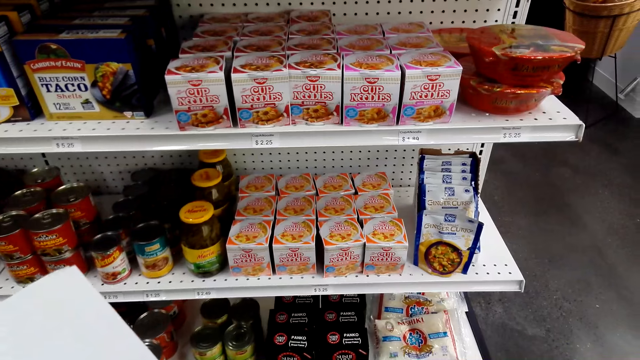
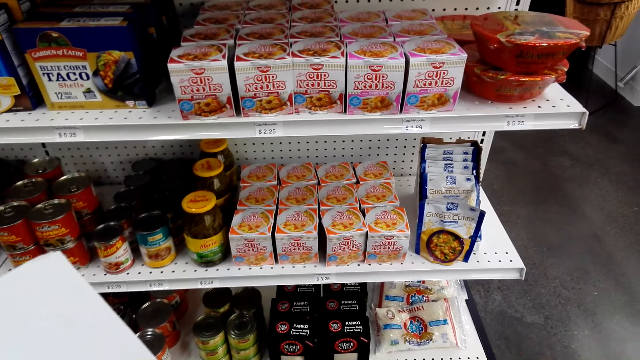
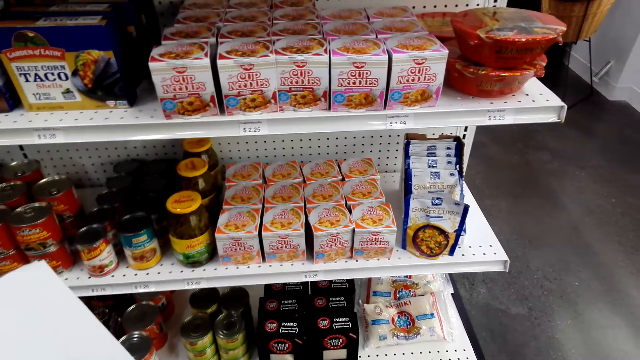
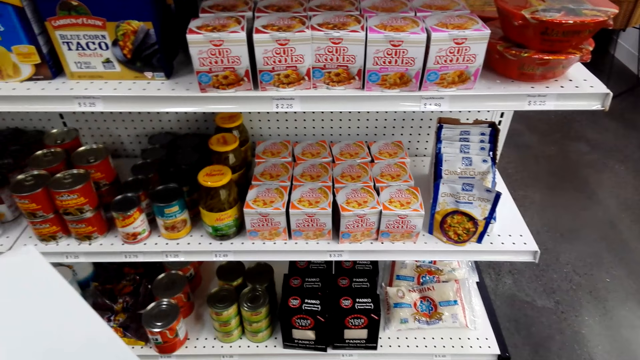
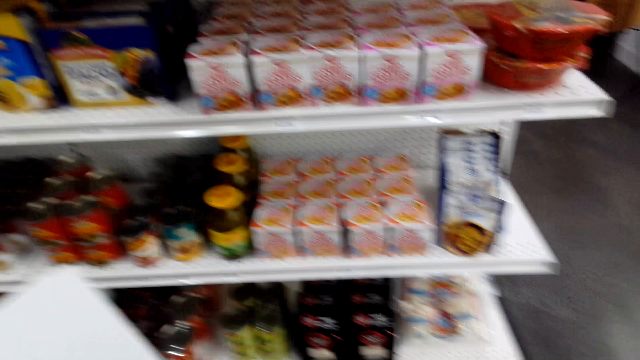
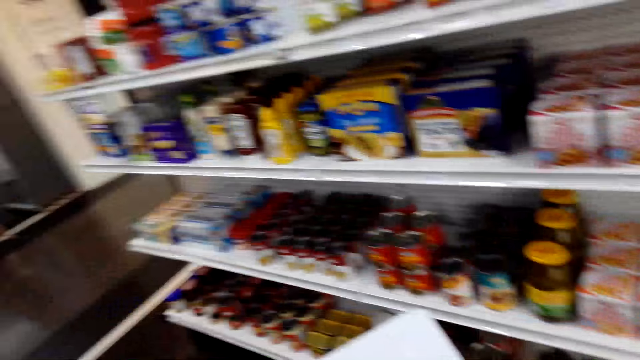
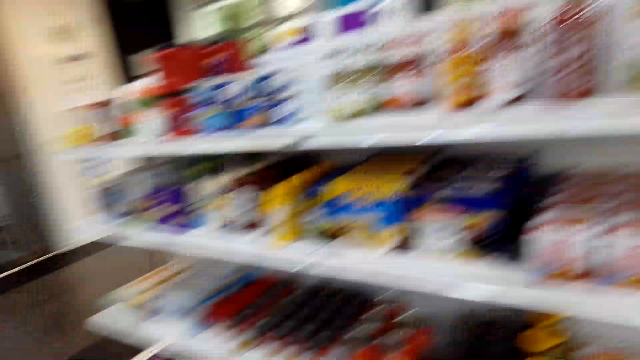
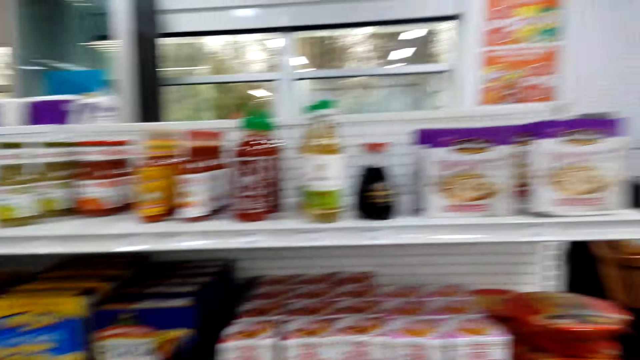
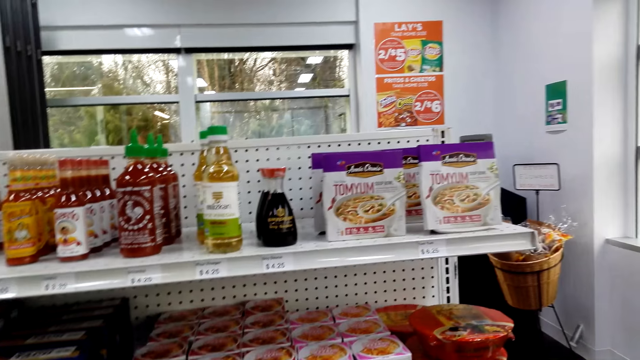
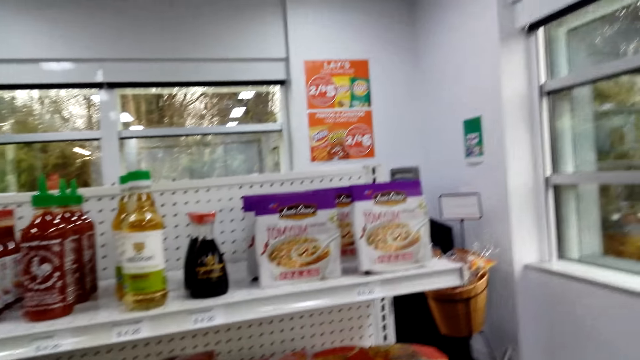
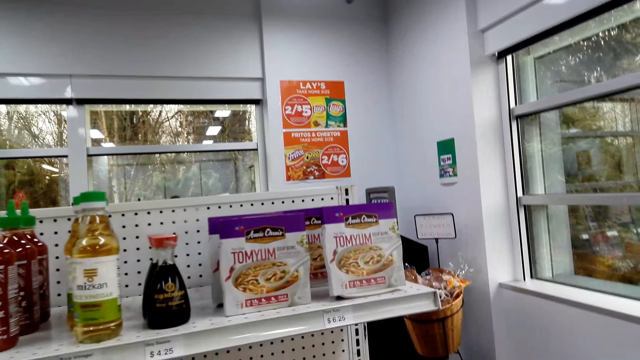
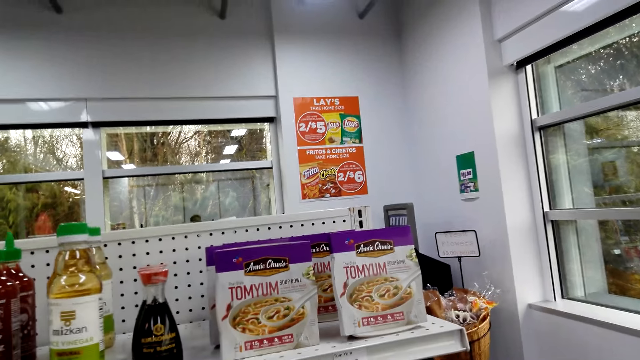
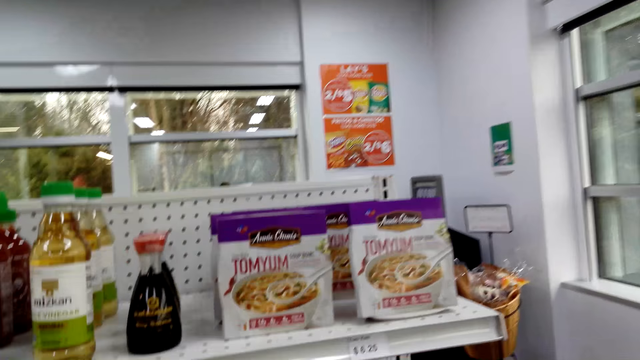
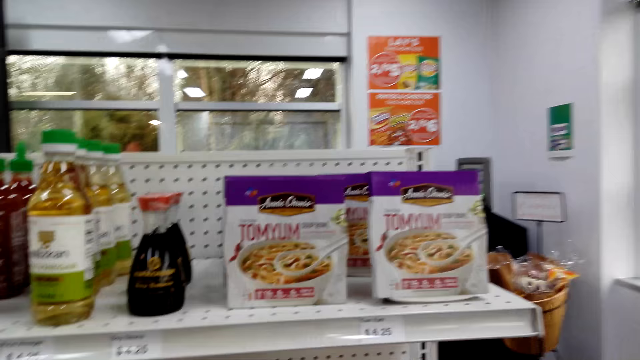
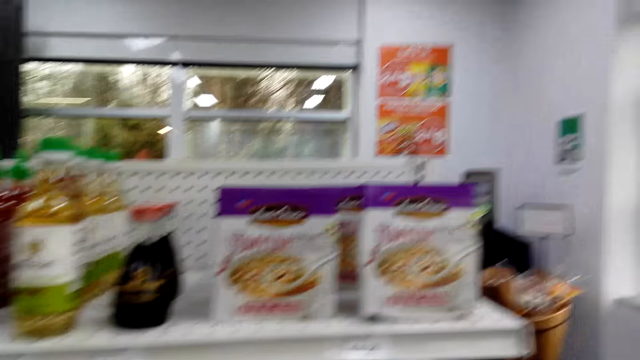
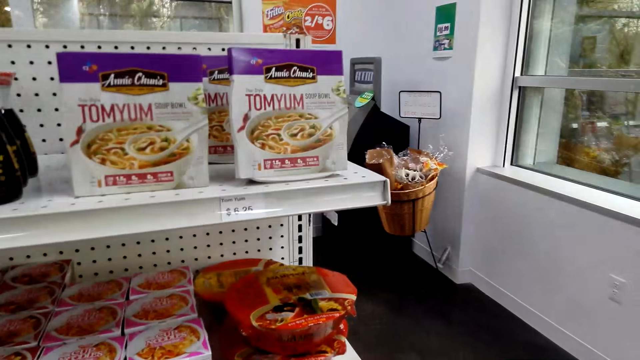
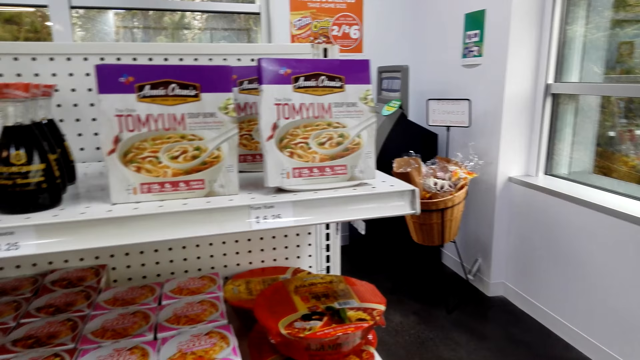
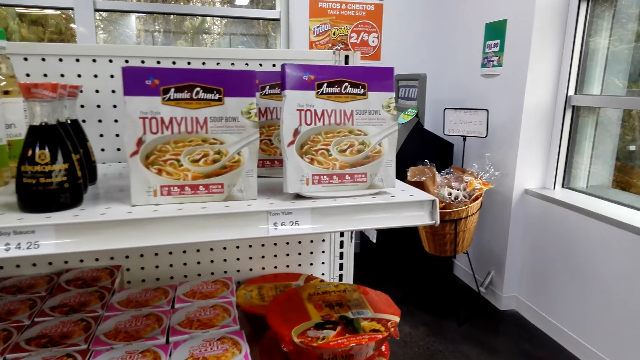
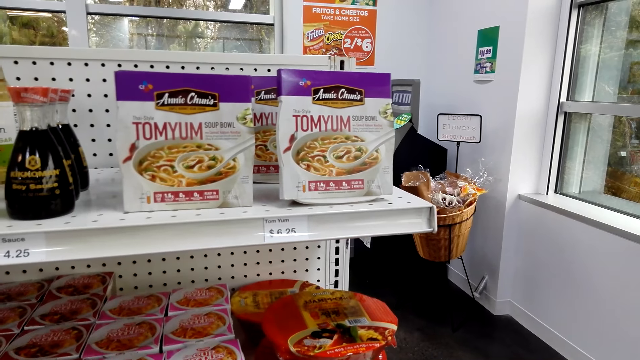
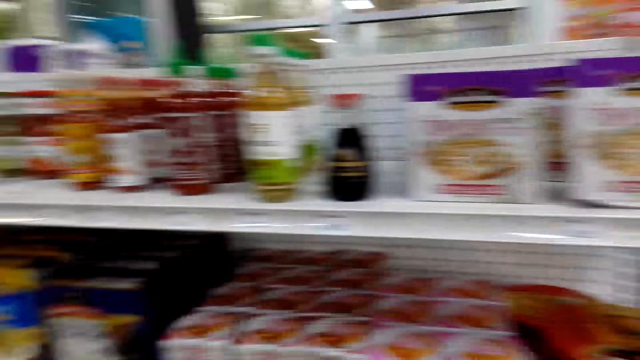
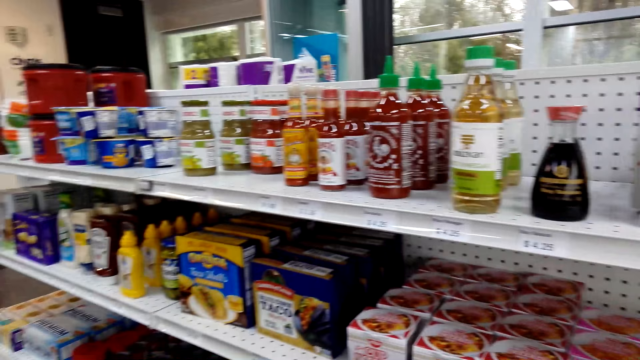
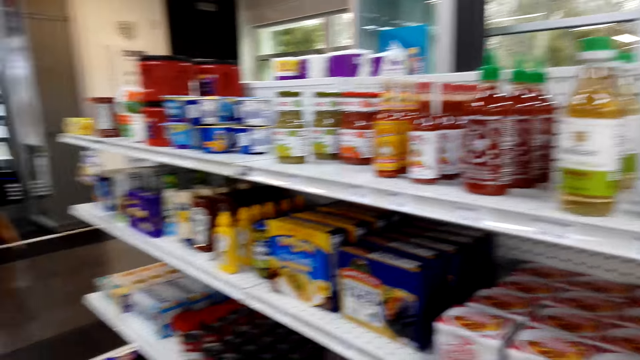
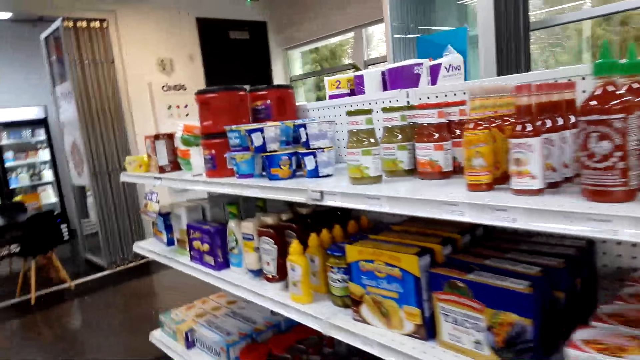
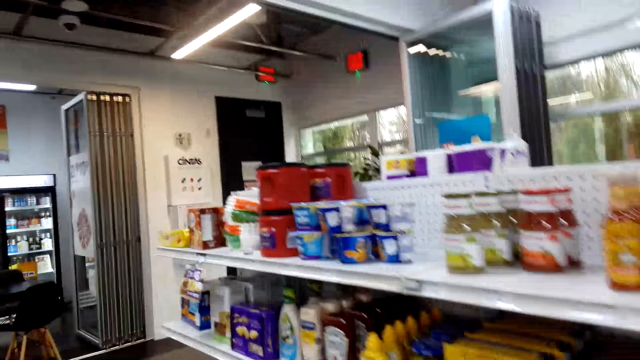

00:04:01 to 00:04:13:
The camera wearer views items on the supermarket shelving. They look around.

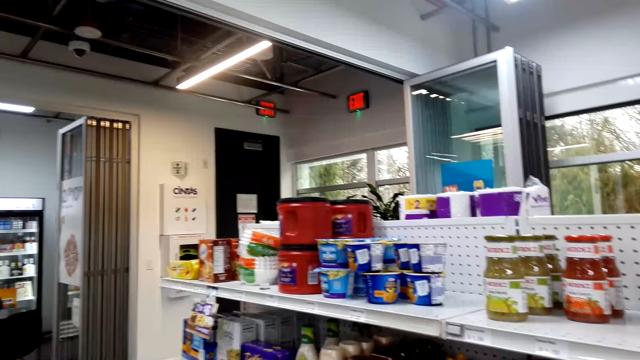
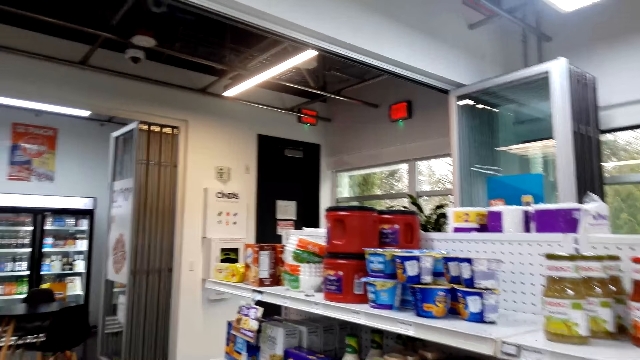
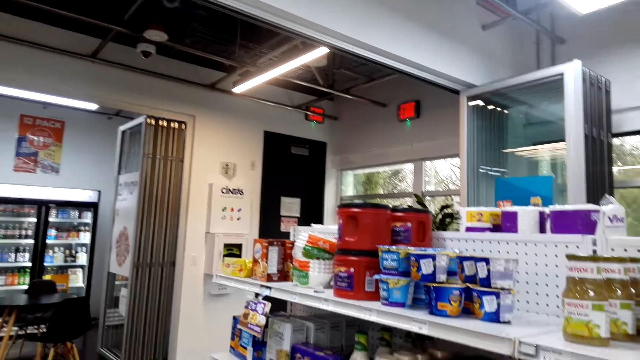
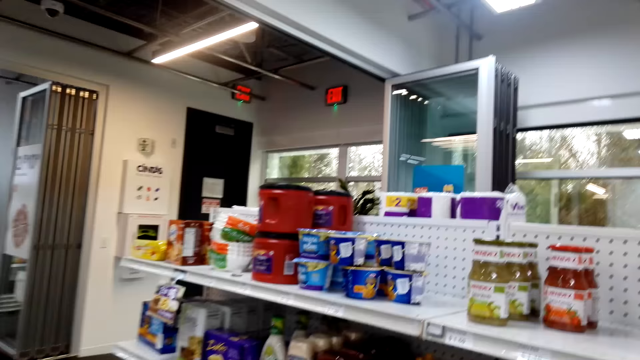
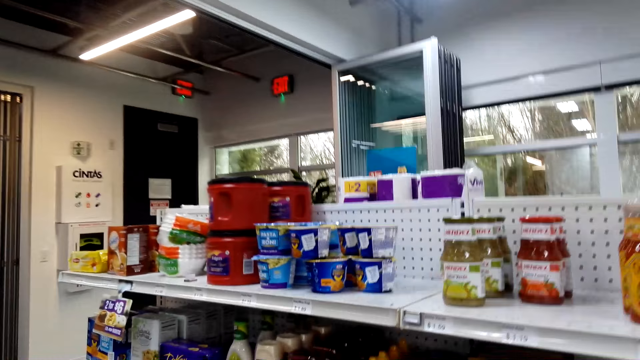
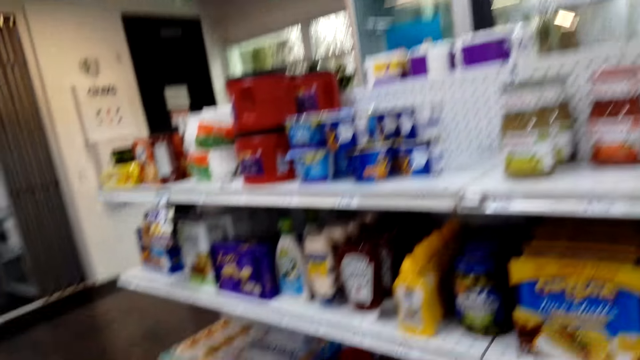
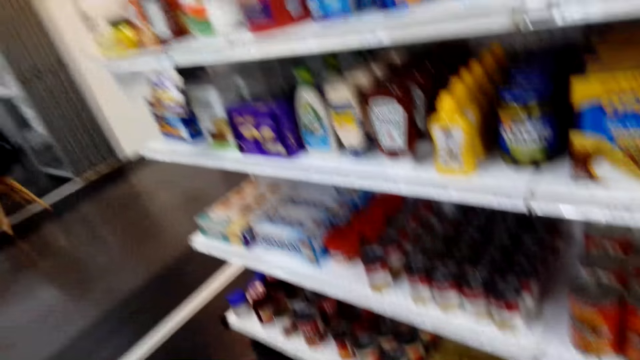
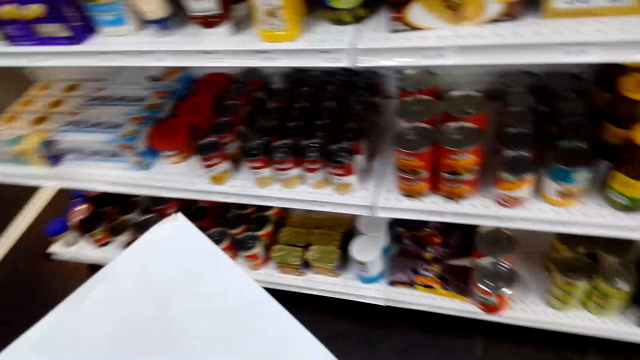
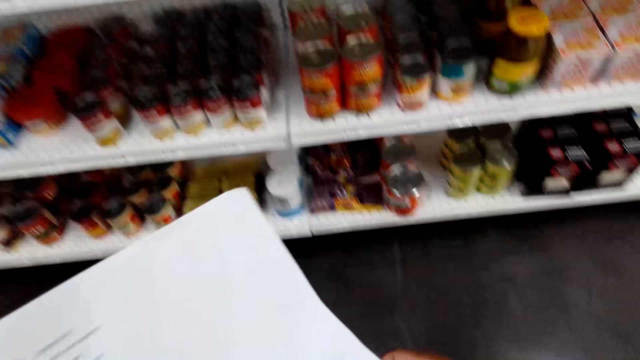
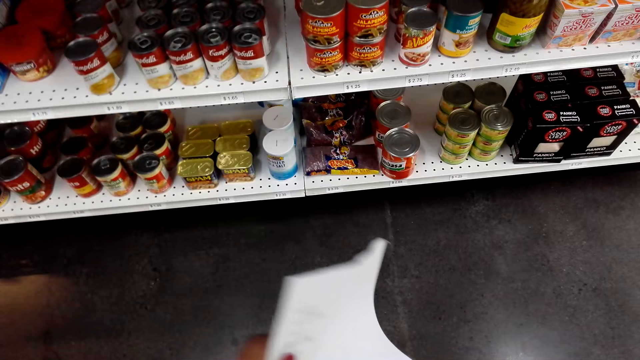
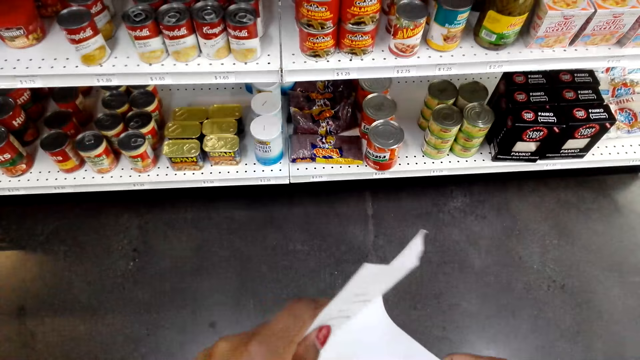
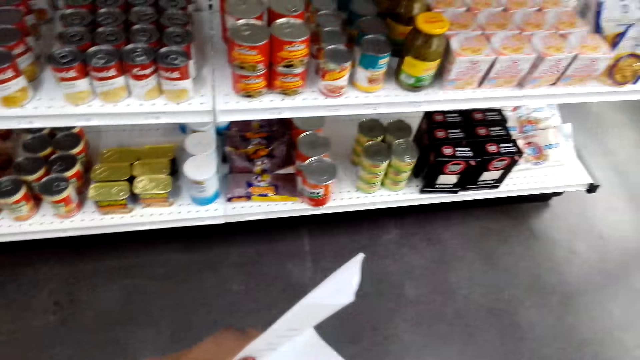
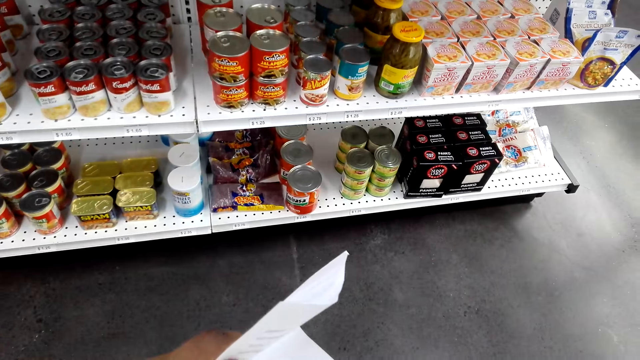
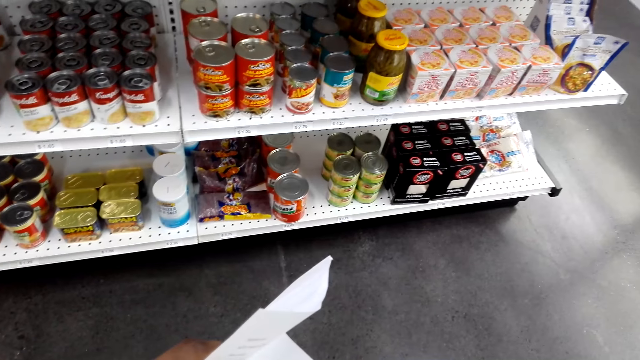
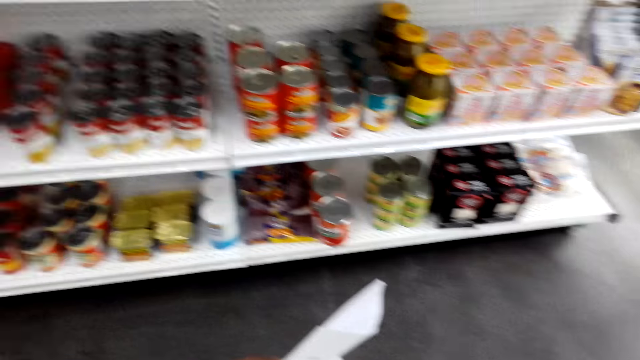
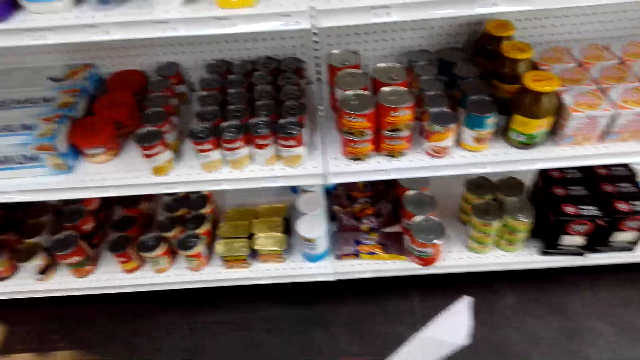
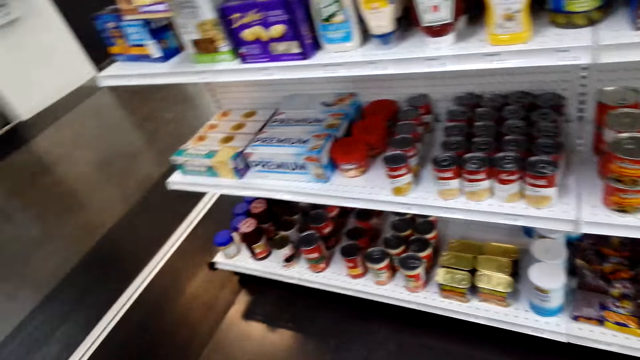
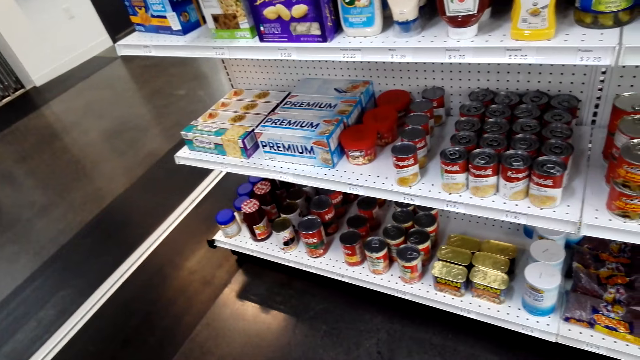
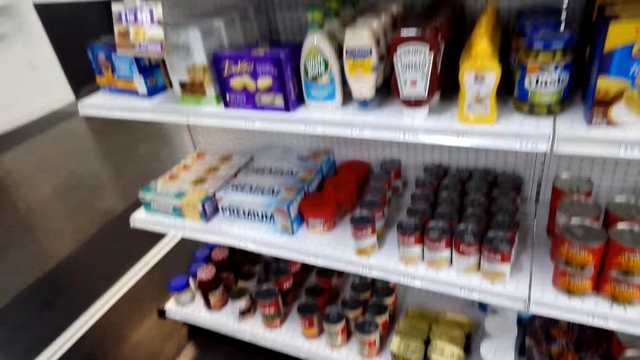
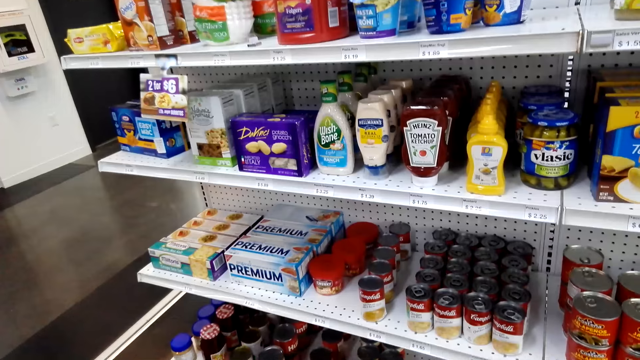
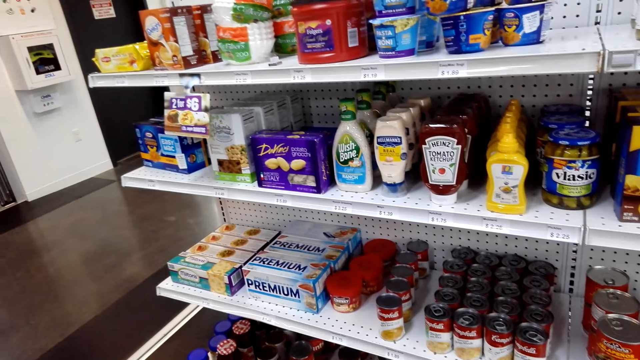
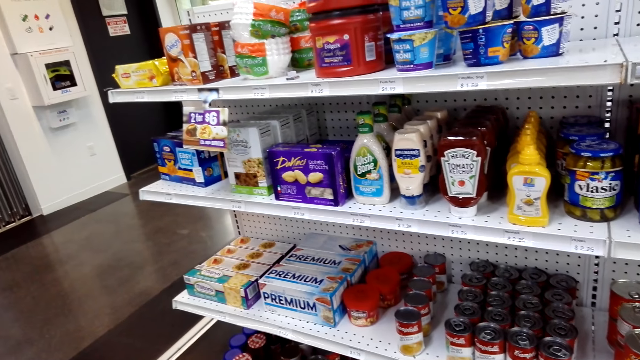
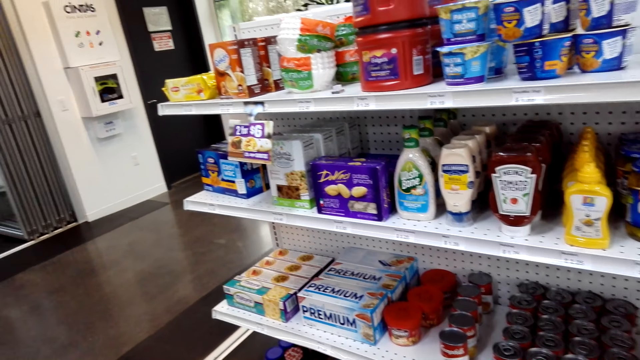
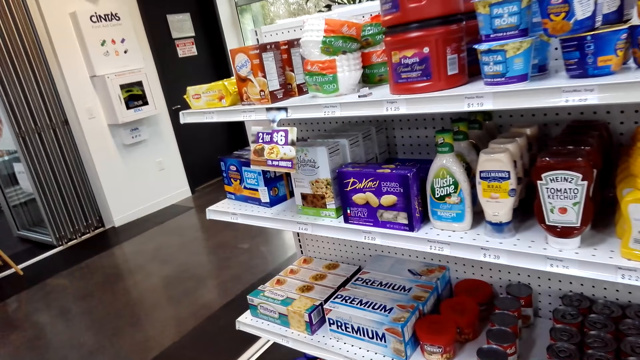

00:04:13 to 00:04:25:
The camera wearer lowers the paper. They look around.
